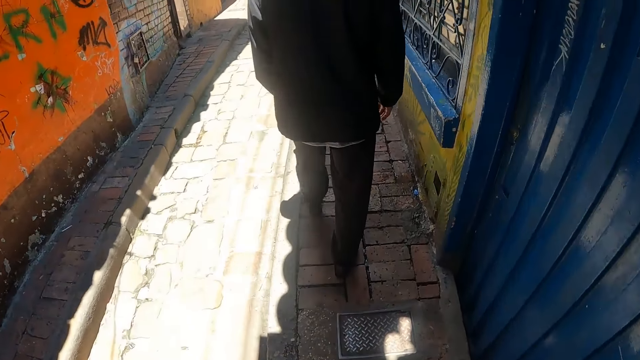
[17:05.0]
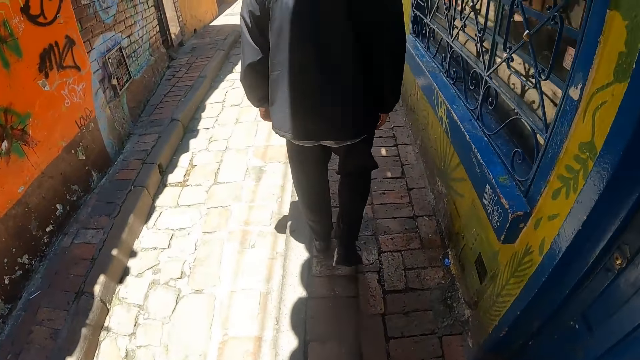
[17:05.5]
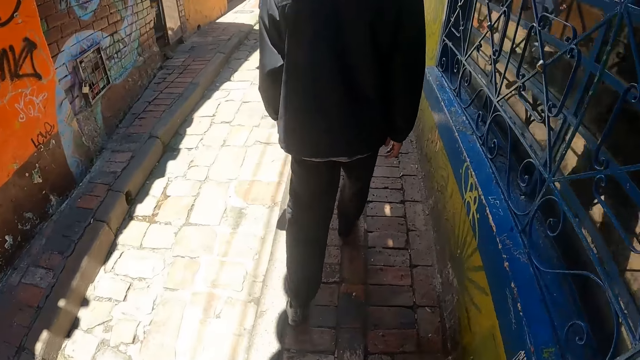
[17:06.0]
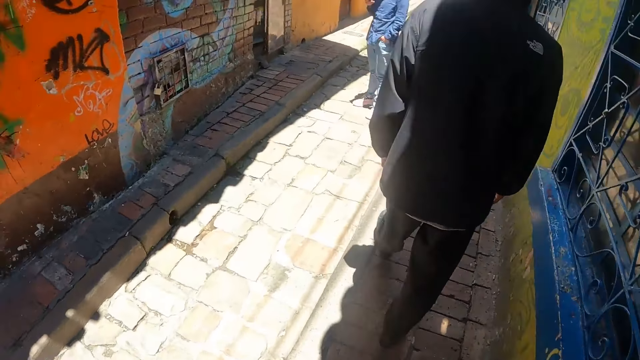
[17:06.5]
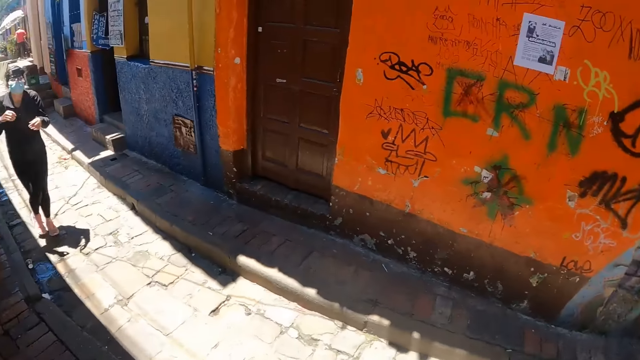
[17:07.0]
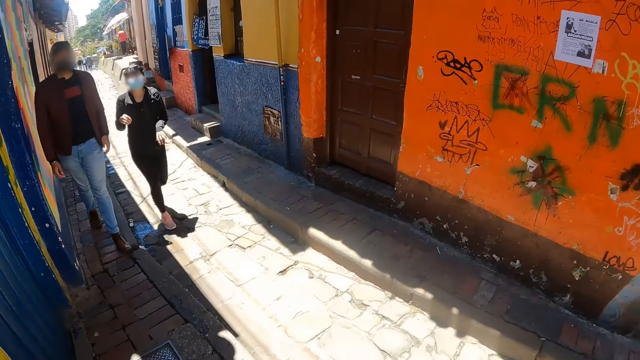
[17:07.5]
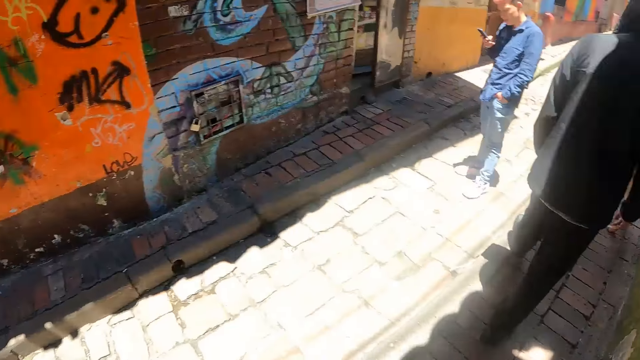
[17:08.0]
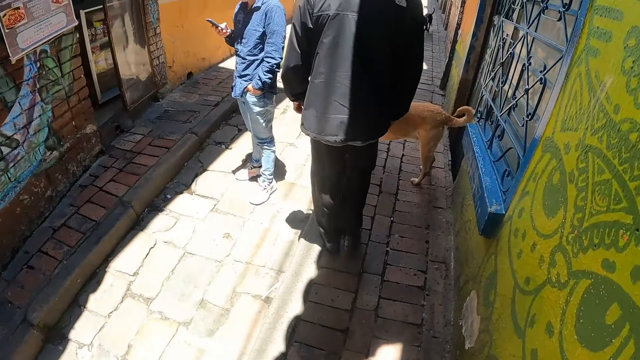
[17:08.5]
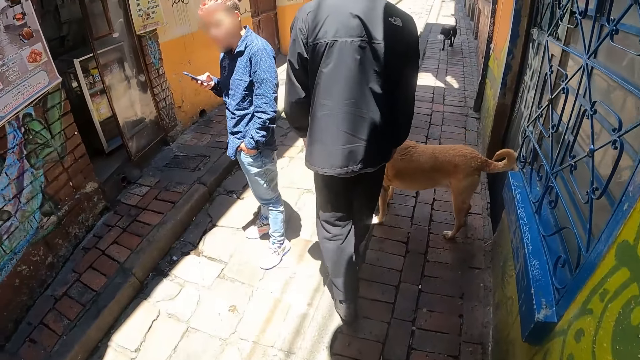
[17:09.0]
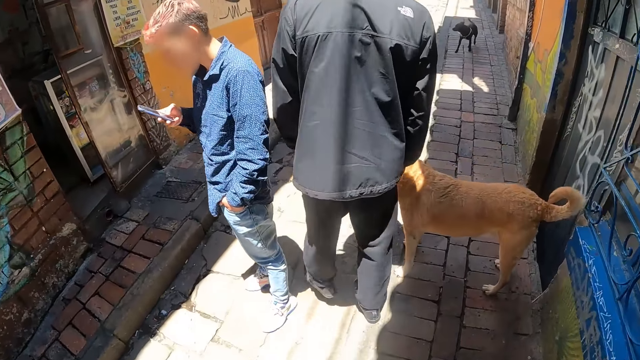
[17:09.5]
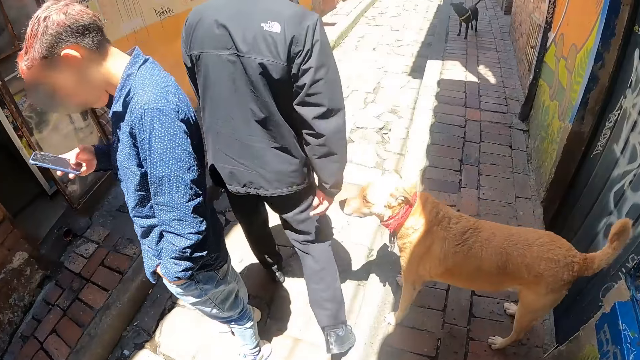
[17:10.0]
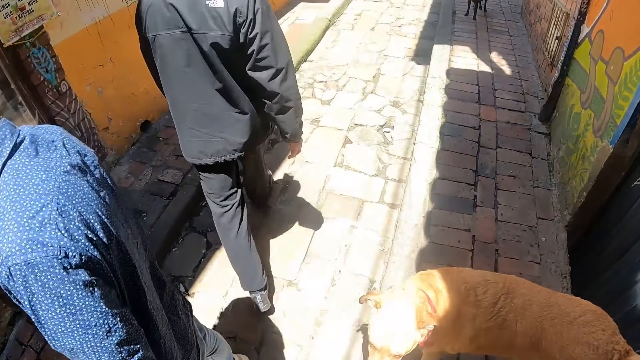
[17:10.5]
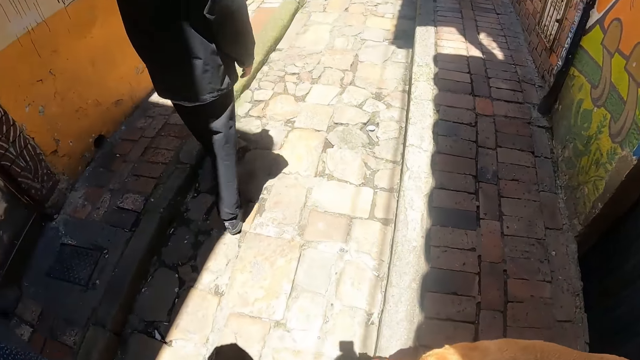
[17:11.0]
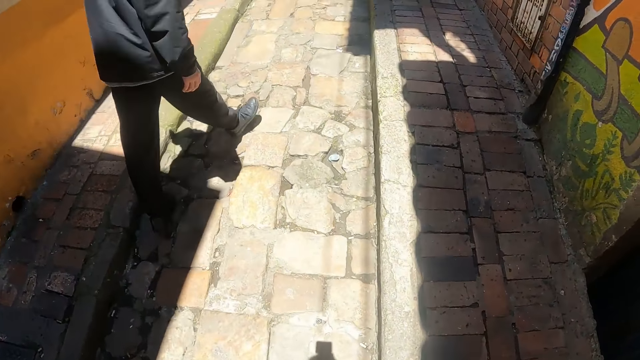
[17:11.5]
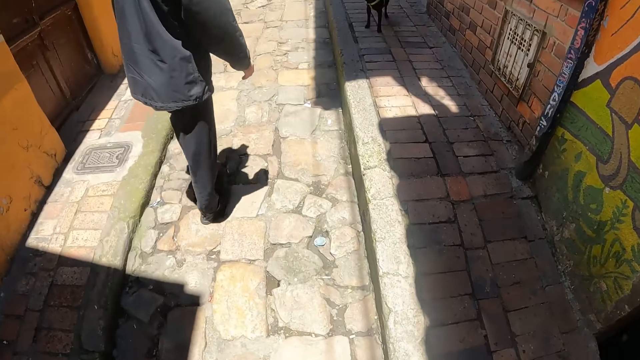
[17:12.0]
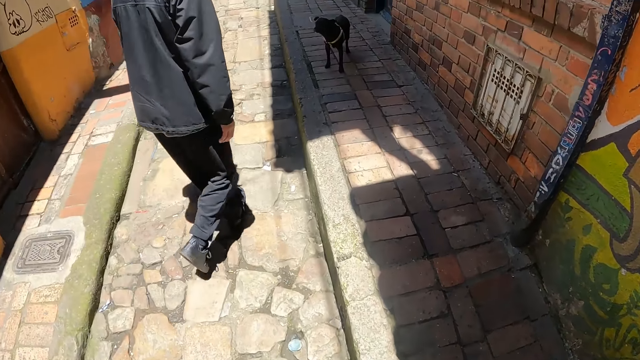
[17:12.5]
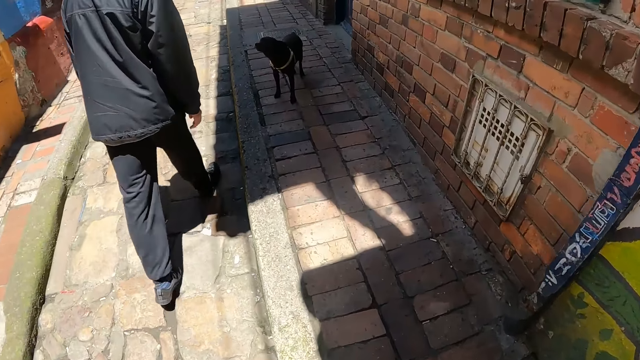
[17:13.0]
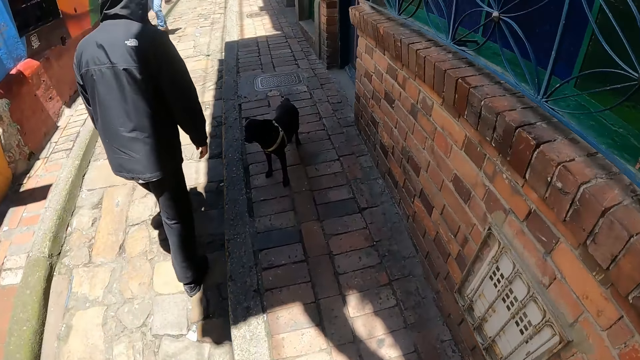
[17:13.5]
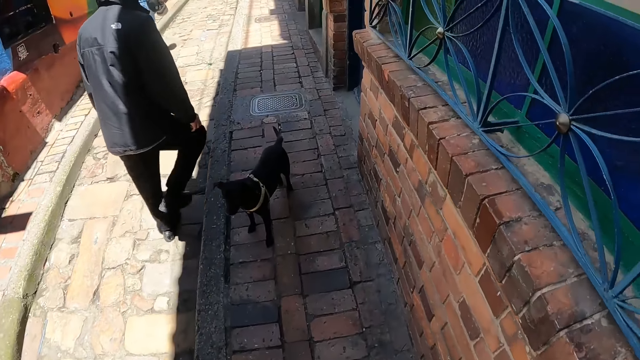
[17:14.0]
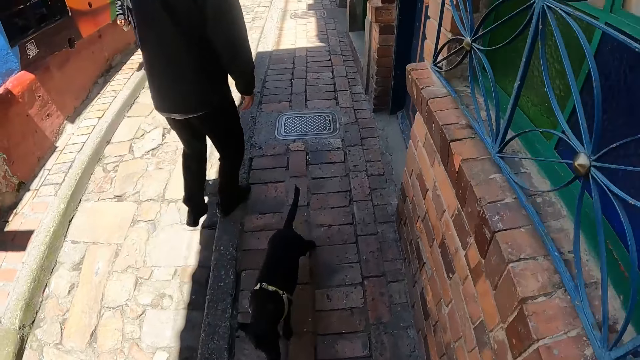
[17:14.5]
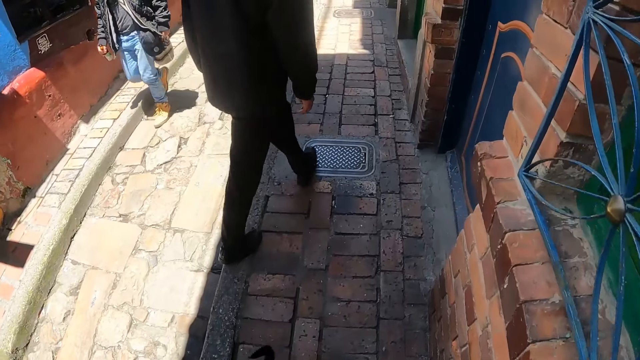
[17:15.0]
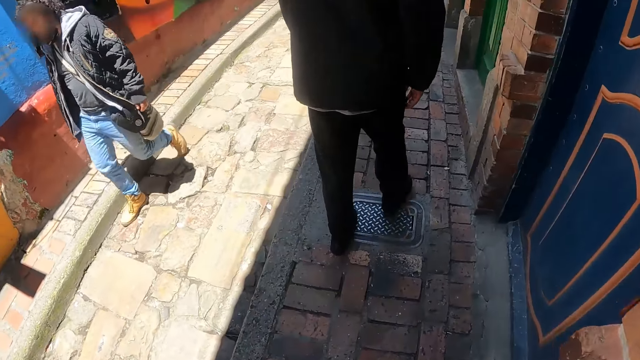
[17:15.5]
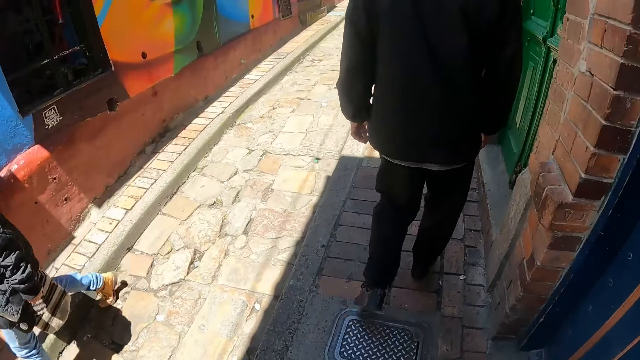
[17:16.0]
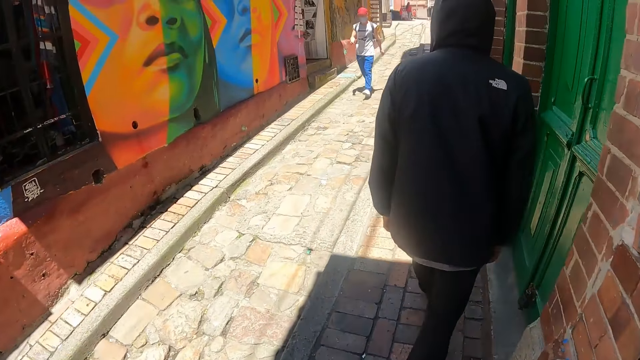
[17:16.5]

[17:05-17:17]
The camera wearer turns around. They walk around the pavement.

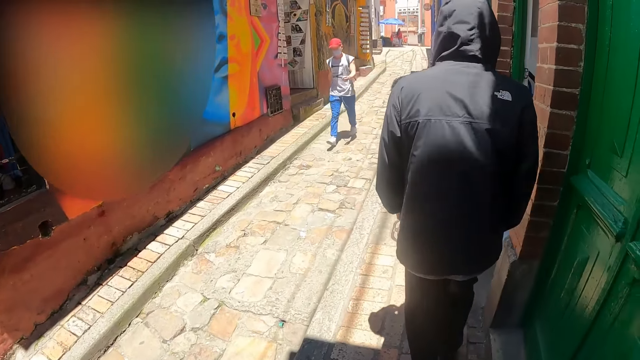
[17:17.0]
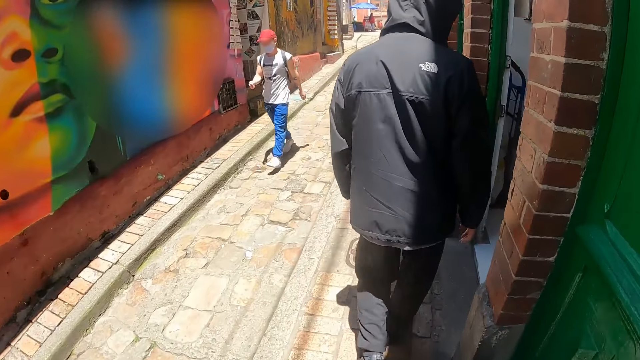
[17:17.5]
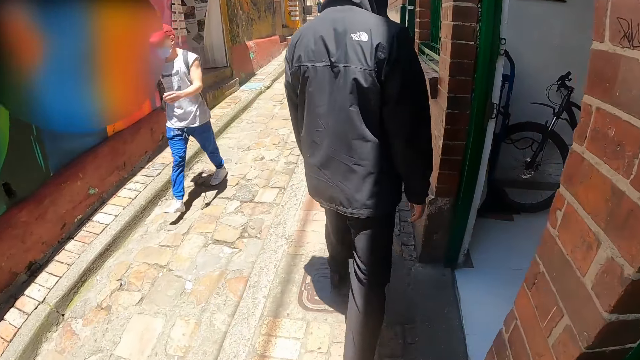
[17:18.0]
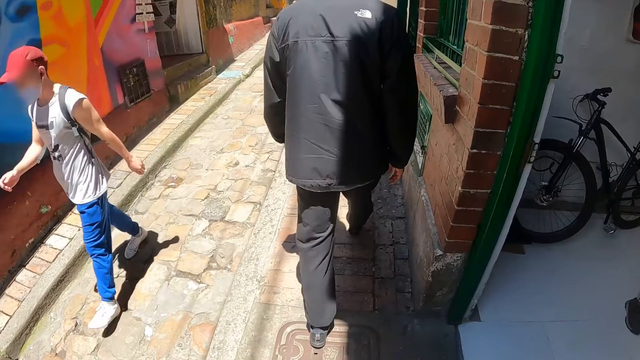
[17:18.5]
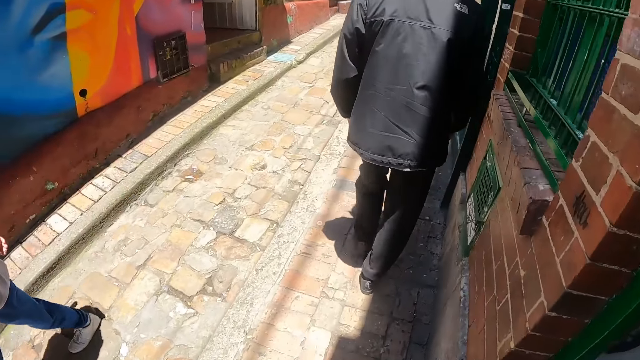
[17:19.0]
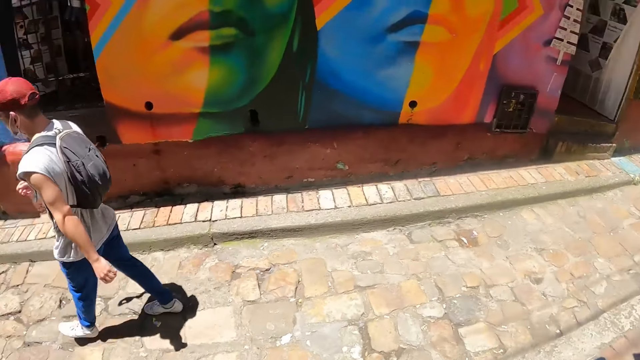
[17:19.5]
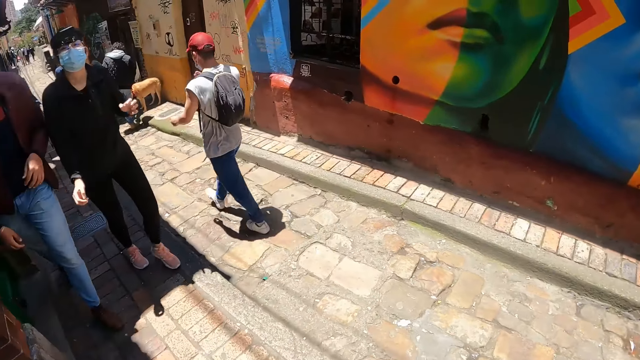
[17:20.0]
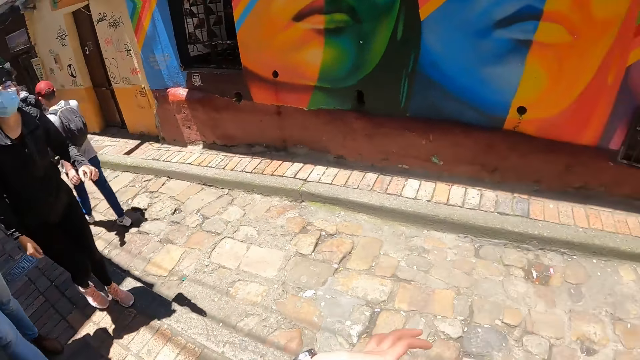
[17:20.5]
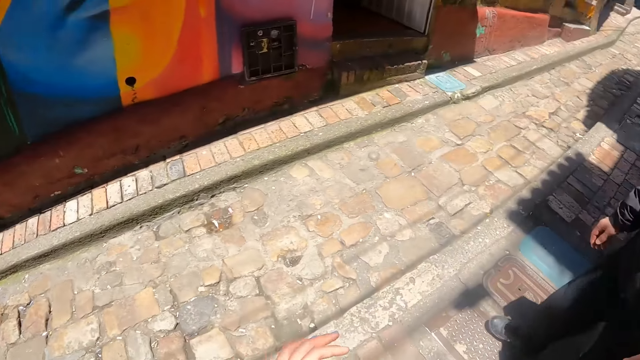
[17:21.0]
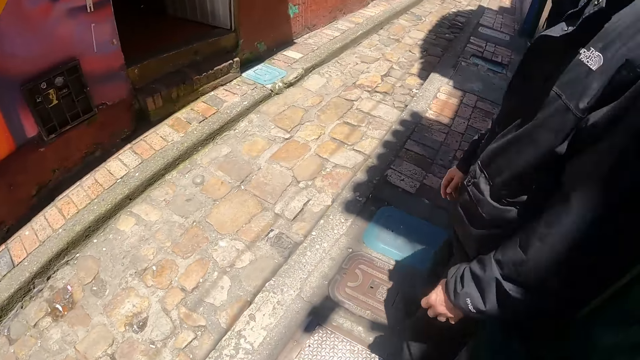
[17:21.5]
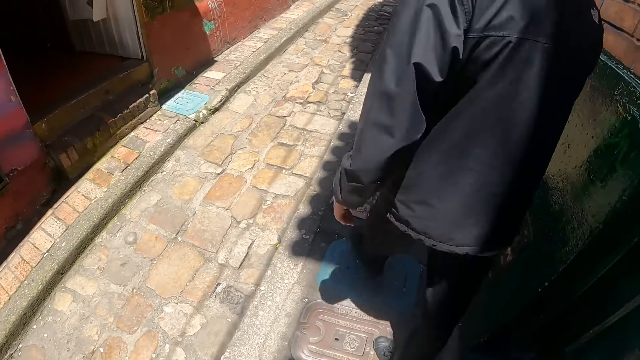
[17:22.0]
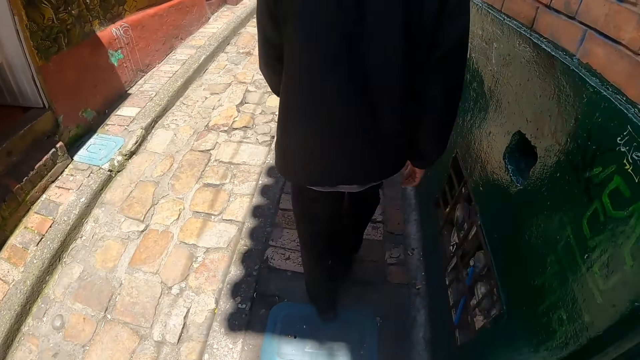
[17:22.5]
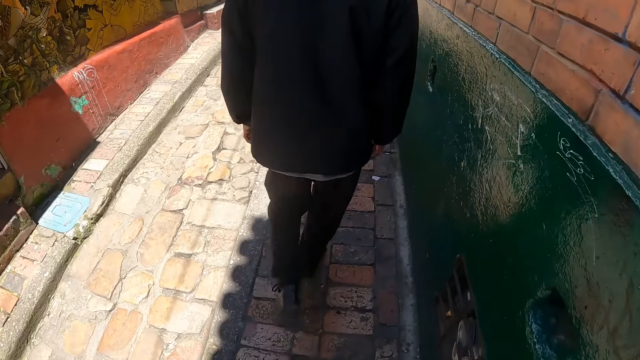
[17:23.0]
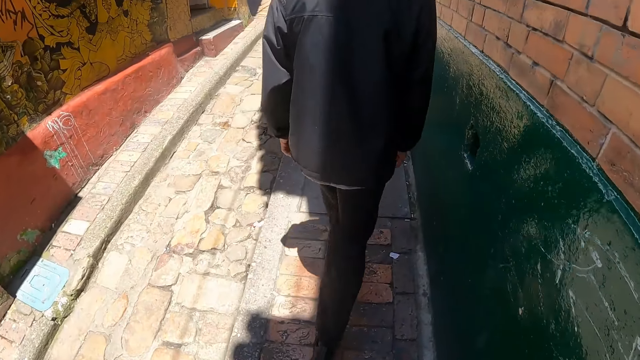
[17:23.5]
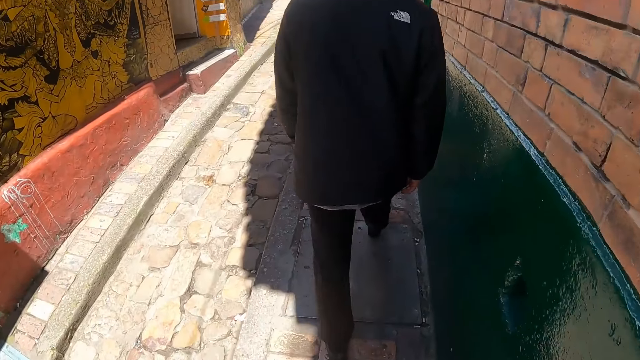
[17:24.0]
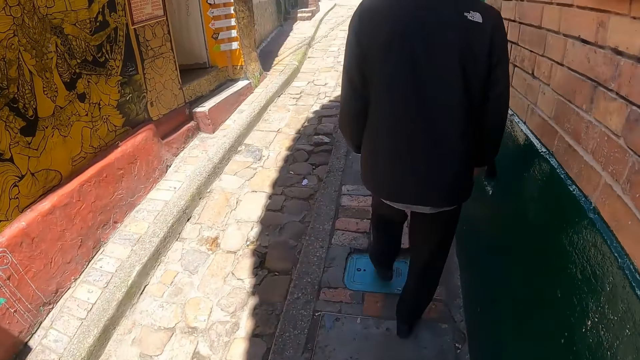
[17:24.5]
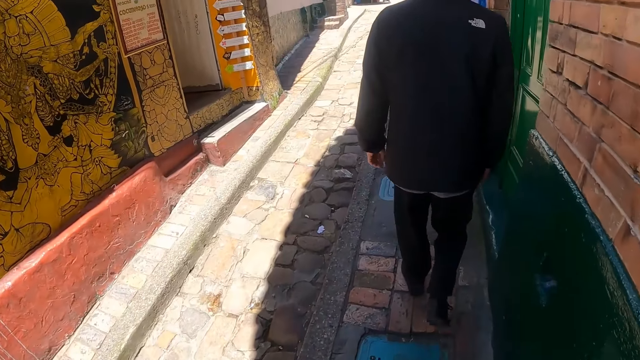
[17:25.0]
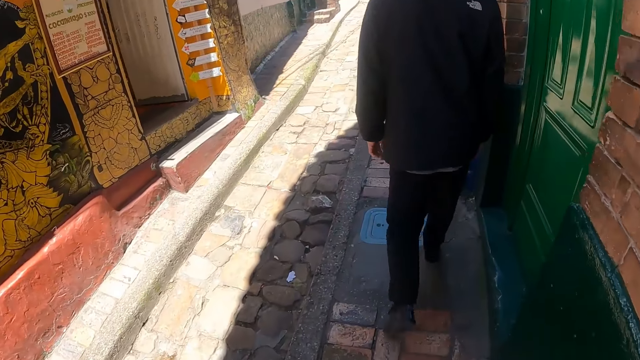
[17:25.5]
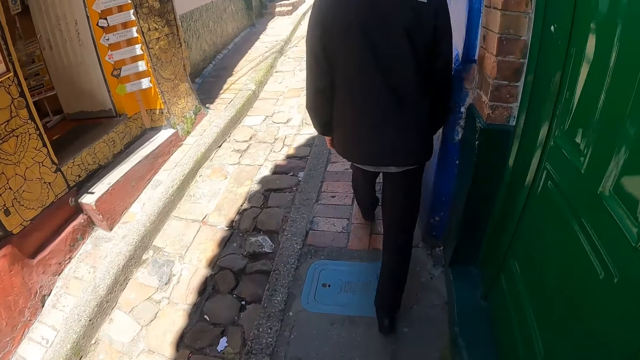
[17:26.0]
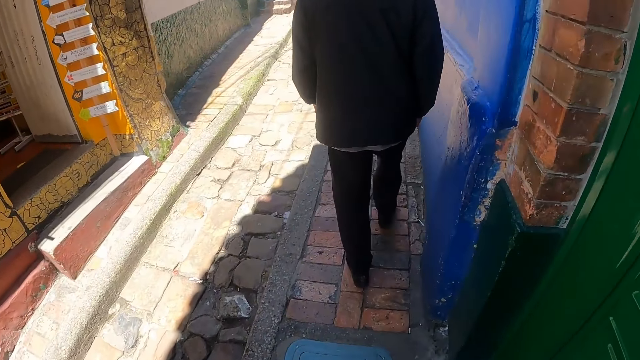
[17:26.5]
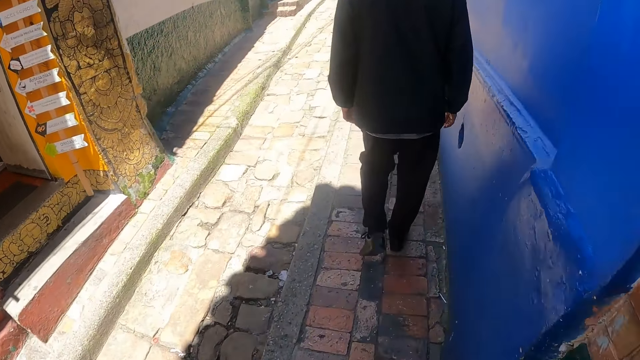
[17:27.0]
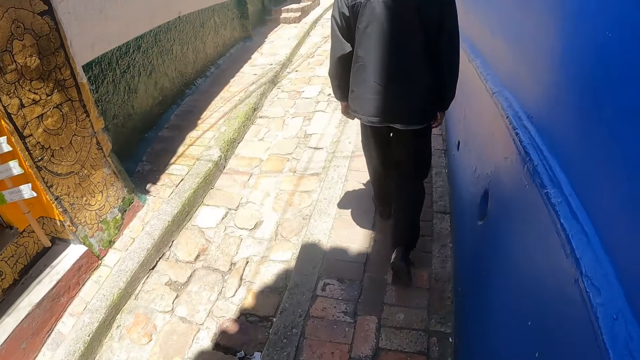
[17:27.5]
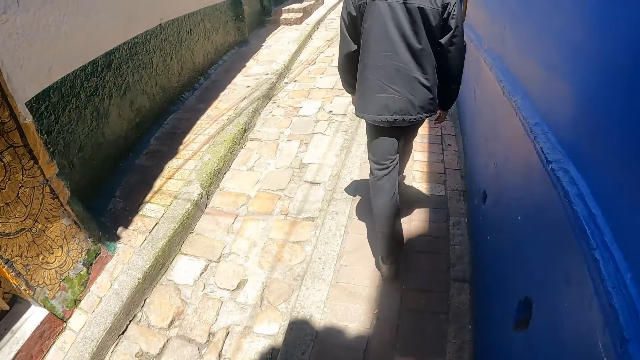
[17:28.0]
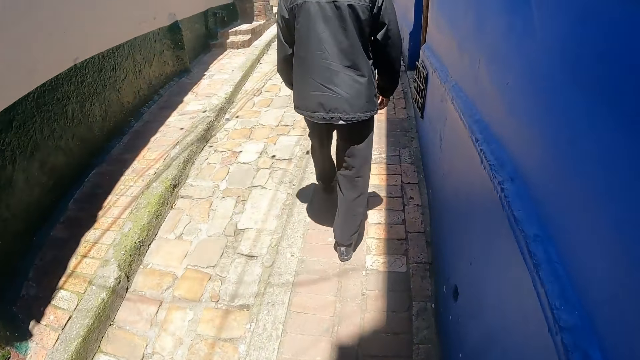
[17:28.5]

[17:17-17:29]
The camera wearer looks around. They walk around the pavement.
